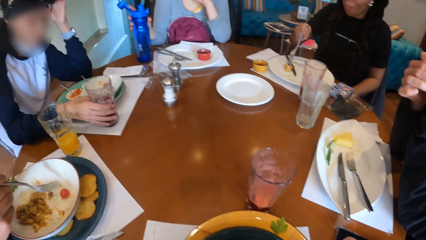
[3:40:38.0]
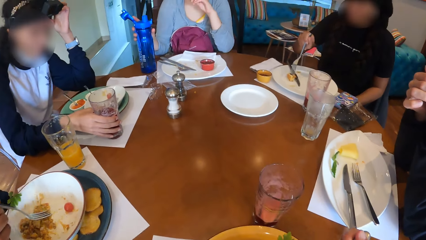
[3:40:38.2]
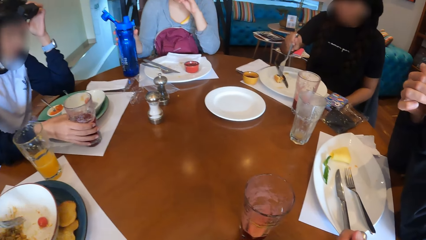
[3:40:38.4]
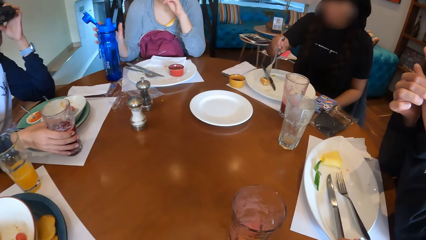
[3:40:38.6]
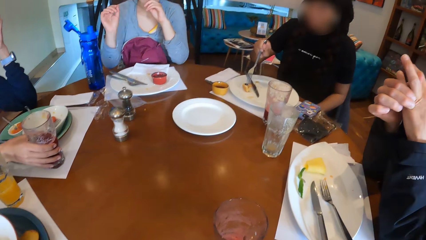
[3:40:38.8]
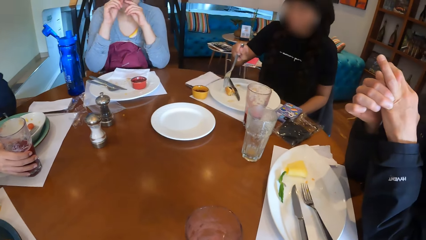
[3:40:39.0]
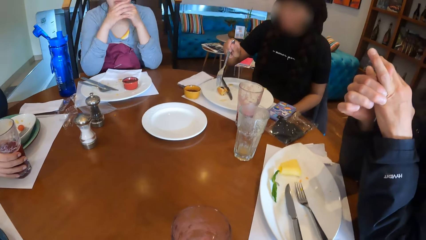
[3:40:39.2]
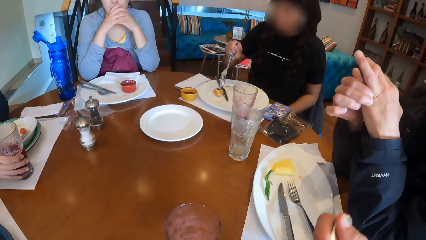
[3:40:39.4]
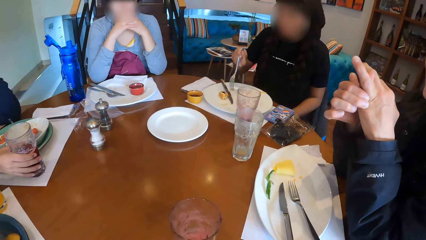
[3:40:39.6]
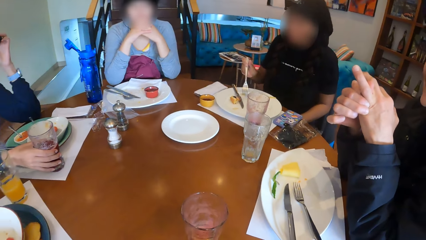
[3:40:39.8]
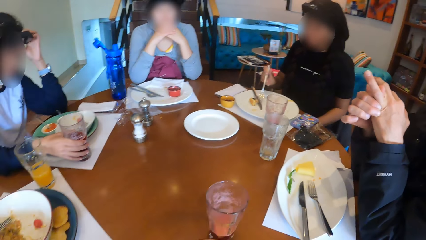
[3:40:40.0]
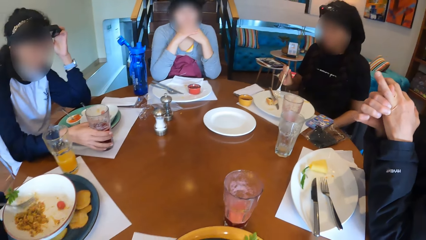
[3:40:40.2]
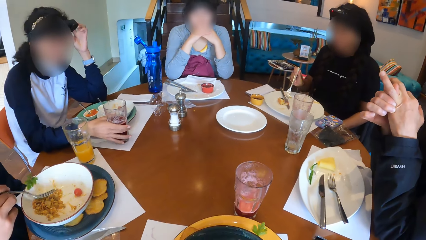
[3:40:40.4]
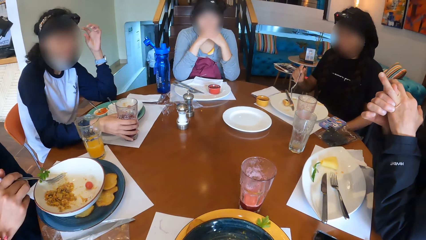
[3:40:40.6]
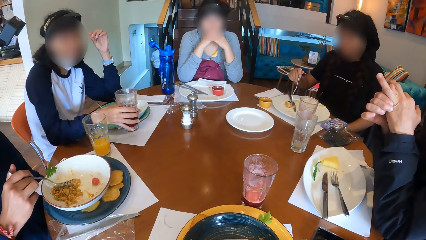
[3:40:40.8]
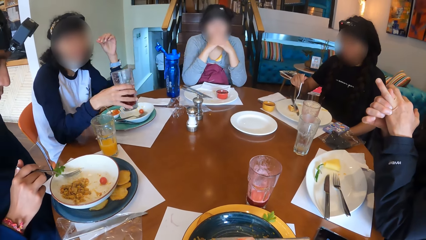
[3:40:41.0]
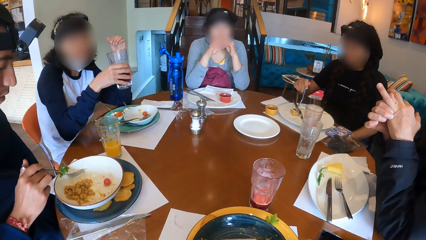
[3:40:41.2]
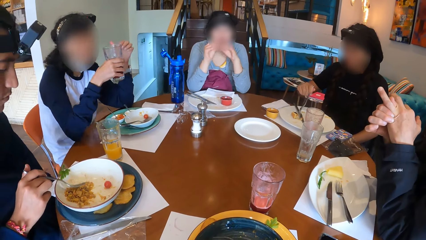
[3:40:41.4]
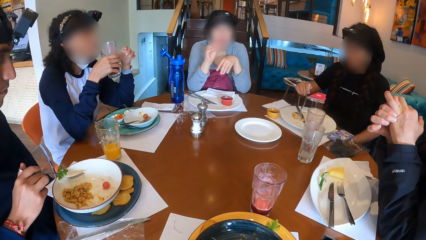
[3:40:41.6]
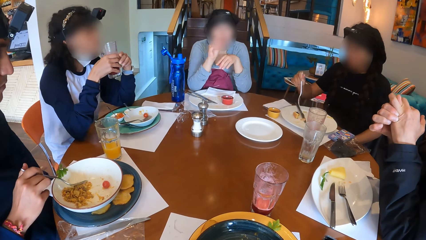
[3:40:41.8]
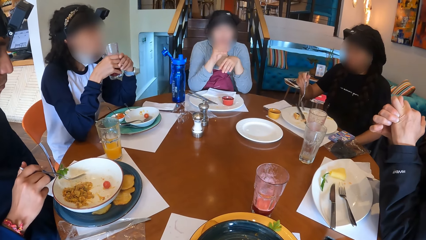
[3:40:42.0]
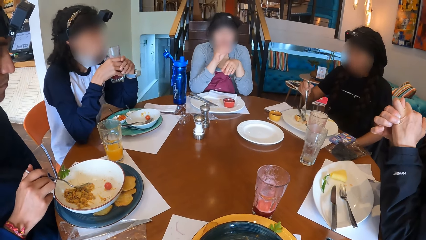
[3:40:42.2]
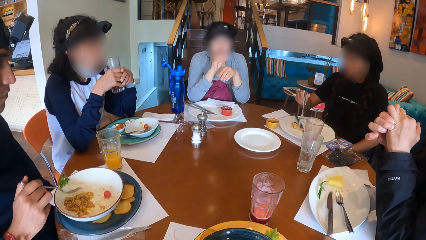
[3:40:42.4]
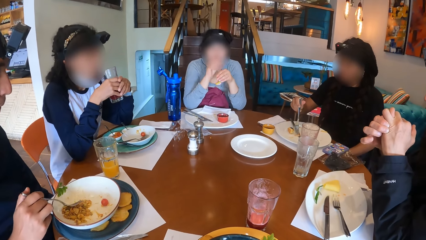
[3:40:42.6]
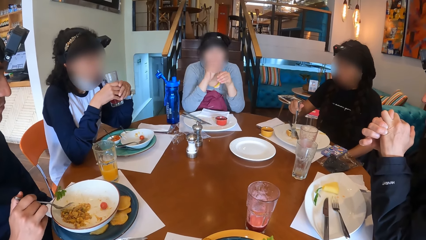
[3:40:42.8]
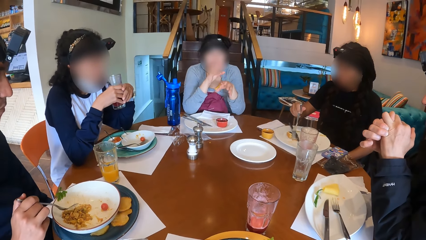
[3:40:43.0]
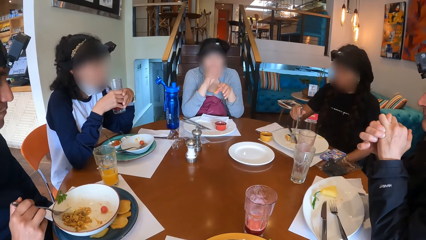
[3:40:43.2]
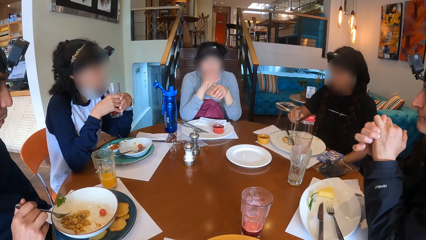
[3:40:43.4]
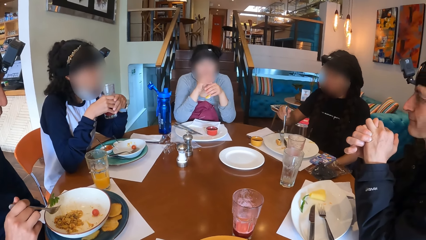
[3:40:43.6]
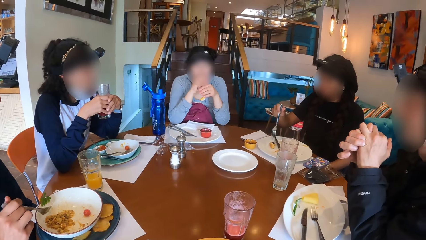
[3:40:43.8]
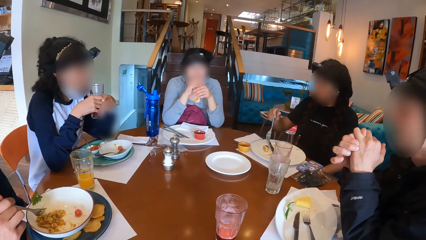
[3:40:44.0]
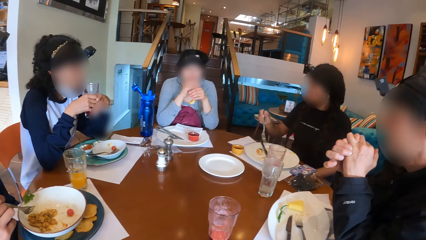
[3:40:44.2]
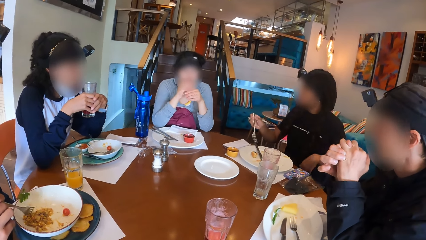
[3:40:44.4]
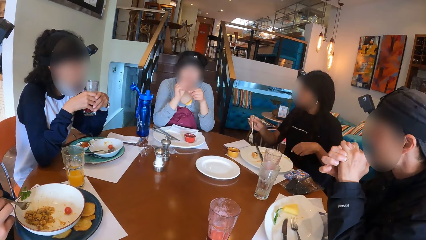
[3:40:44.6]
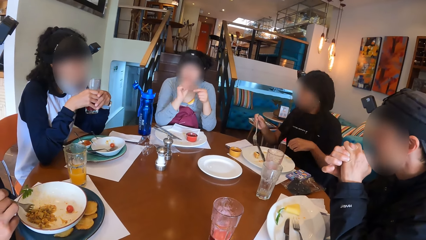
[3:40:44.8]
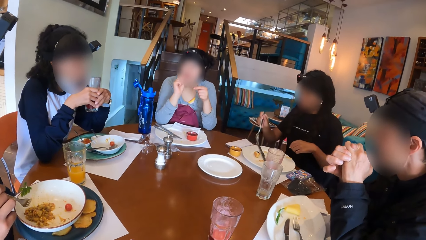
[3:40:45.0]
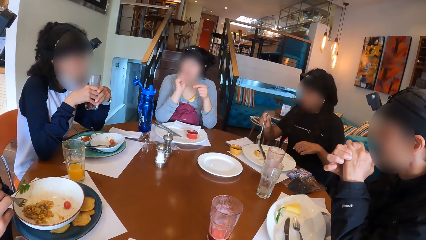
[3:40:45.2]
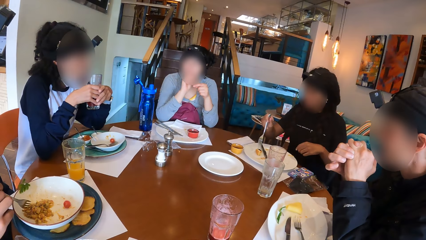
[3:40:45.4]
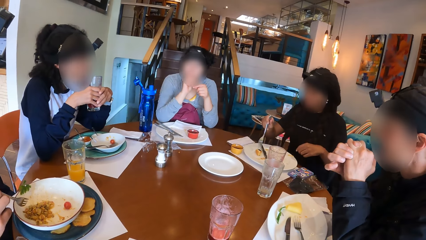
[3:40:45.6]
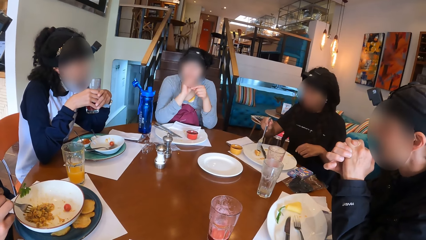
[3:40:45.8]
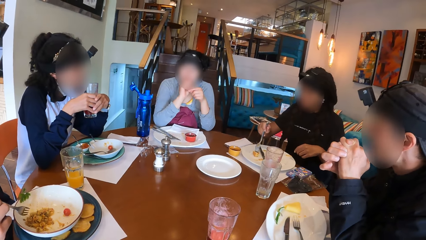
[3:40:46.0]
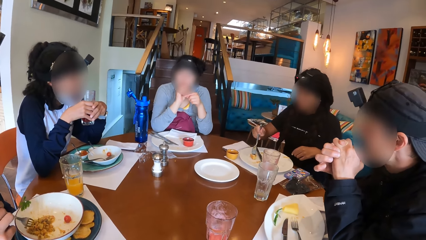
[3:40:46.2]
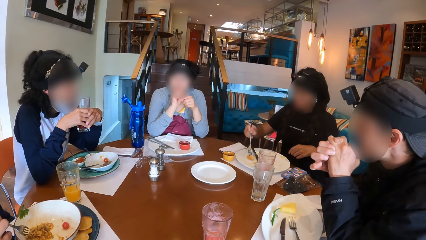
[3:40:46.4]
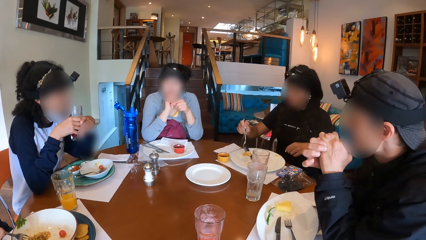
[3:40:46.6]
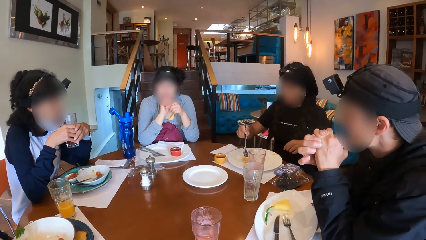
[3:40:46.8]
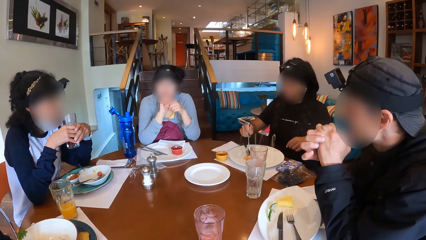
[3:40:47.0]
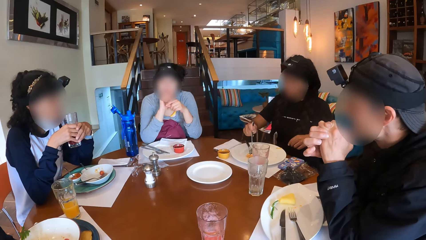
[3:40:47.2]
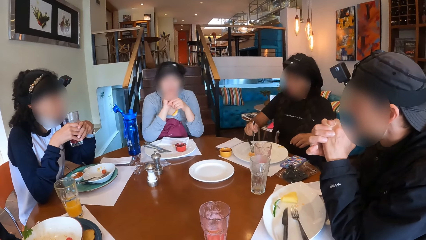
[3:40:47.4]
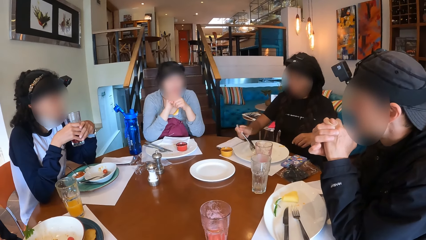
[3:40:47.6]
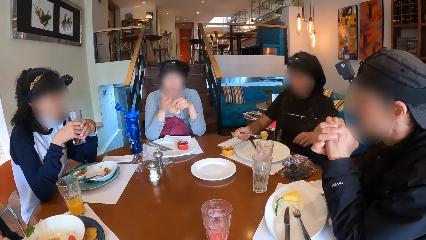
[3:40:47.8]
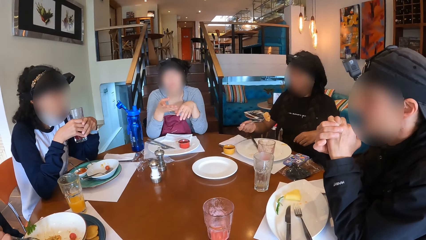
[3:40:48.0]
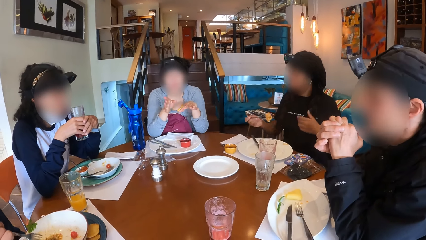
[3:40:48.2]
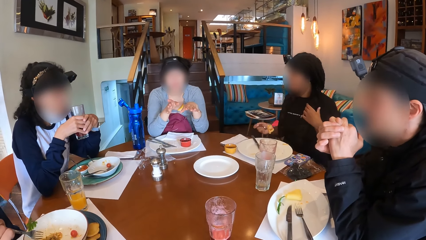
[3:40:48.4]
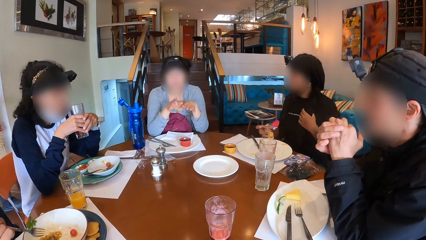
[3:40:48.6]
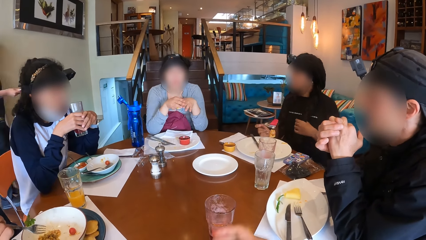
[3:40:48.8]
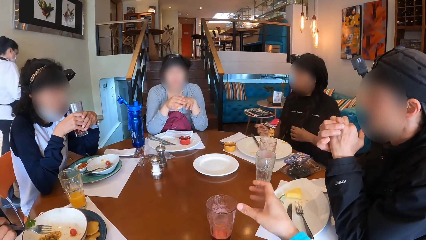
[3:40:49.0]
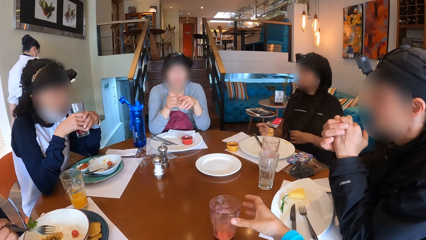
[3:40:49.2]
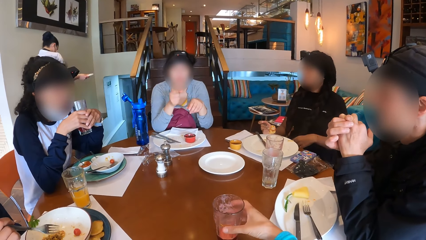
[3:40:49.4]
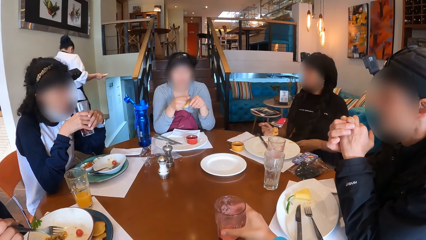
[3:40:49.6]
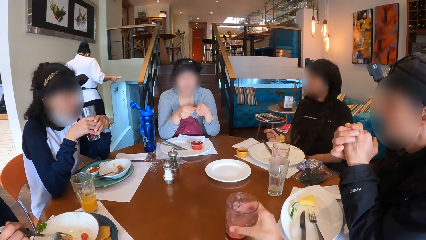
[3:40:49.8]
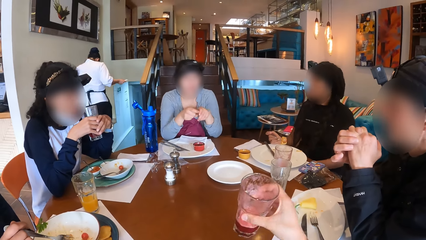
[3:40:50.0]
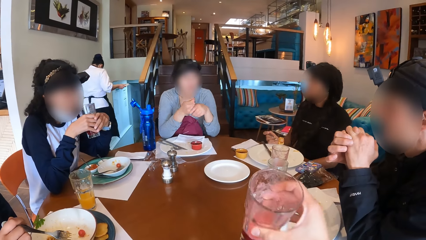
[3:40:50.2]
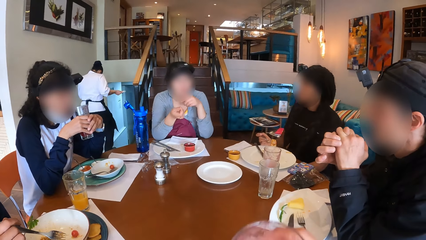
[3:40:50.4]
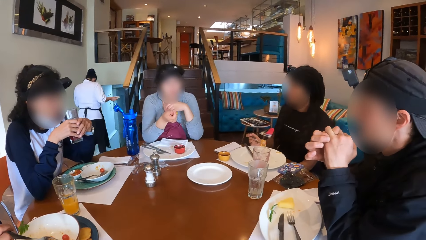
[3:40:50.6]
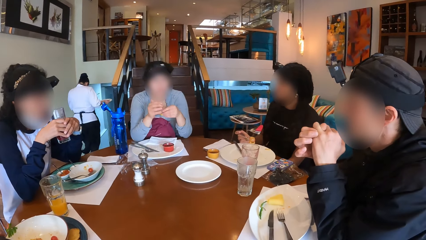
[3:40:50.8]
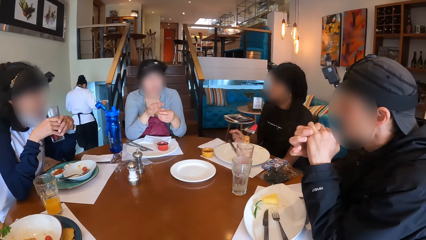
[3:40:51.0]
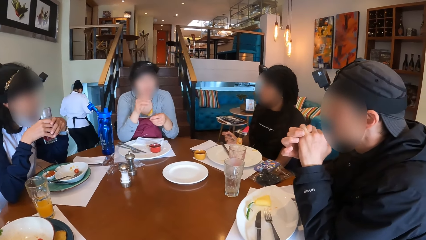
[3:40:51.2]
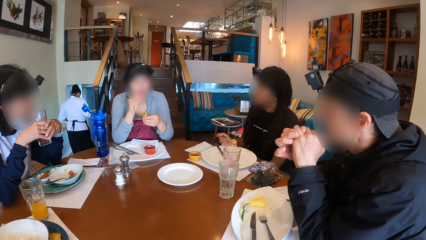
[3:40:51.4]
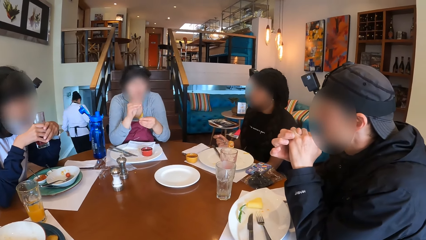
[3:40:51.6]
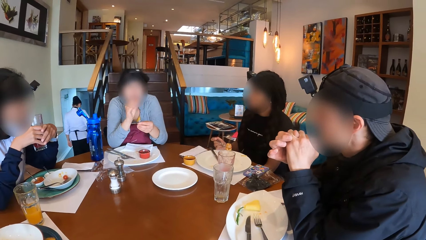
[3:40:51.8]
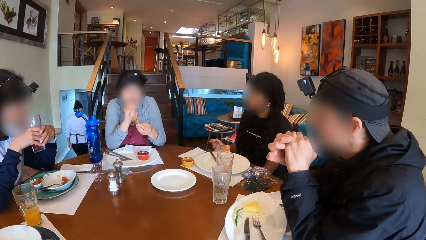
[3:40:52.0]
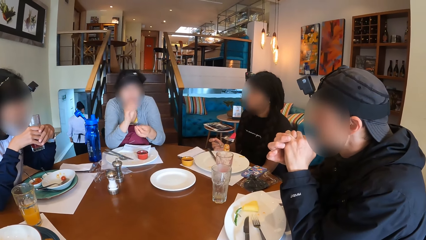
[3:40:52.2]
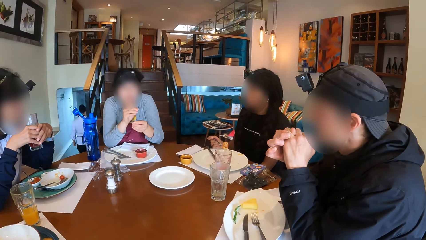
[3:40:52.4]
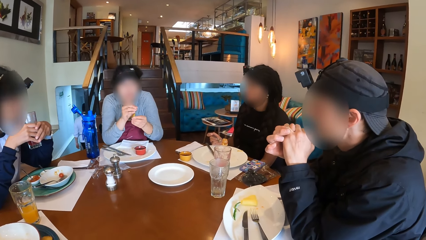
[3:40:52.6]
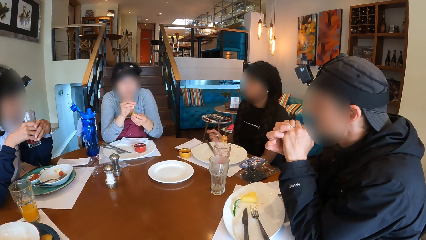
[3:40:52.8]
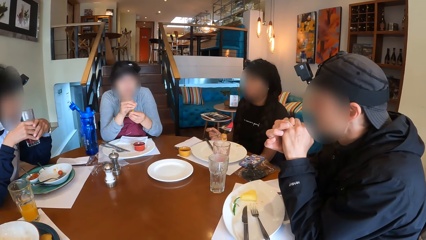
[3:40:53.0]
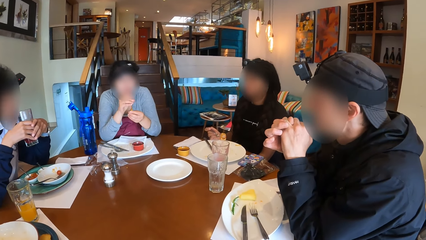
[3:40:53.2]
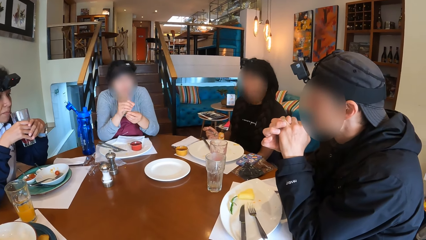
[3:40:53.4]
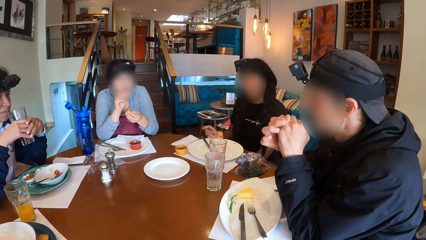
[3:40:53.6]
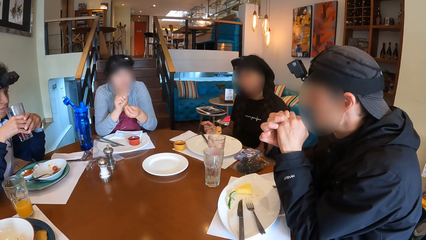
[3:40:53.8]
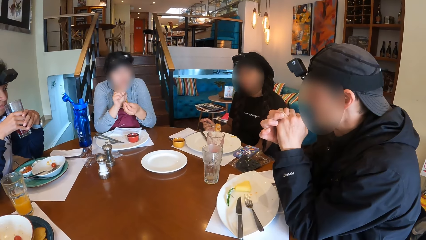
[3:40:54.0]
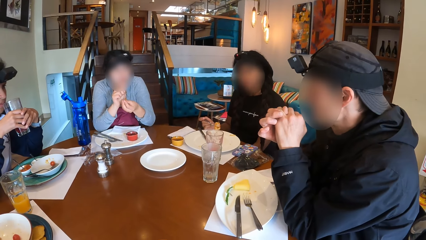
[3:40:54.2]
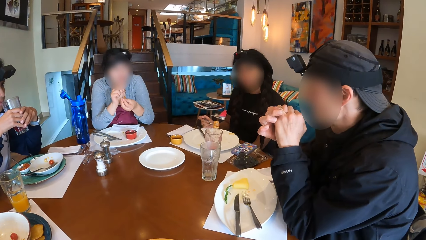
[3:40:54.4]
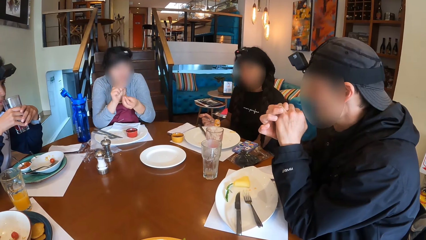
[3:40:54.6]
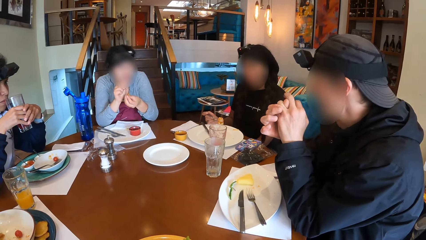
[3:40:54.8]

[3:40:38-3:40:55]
A woman picks up the glass of lemonade on the table with her right hand and holds the glass of lemonade with both hands. A lady holds the fork. The camera wearer looks around the room. She picks up a cup of drink from the table with her right hand. Another lady gestures out.
